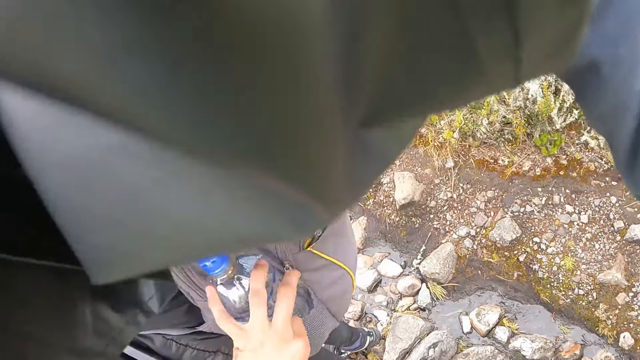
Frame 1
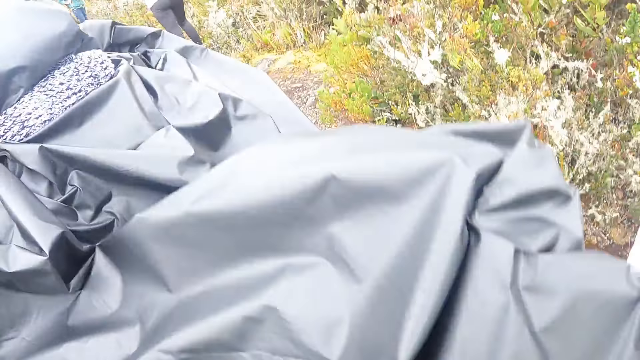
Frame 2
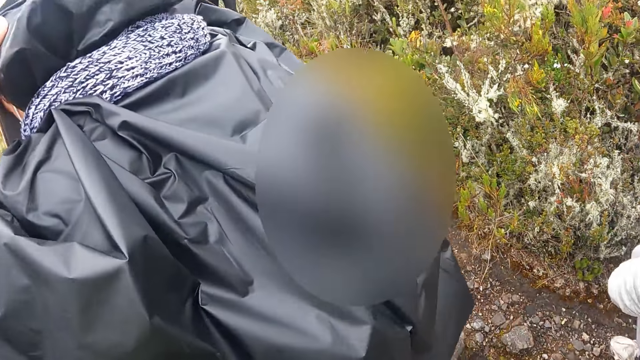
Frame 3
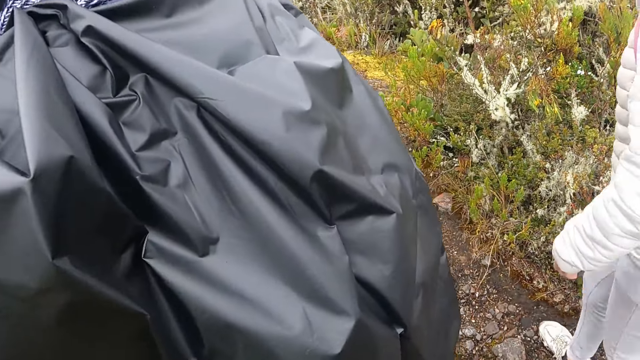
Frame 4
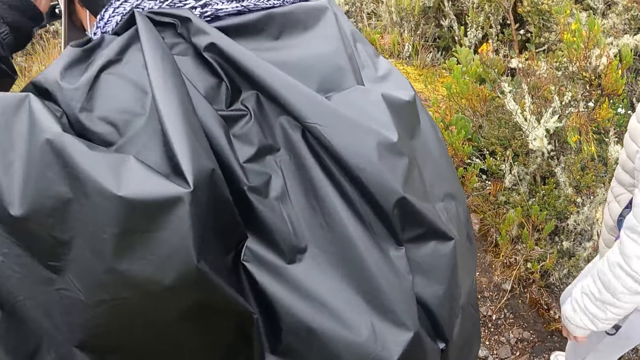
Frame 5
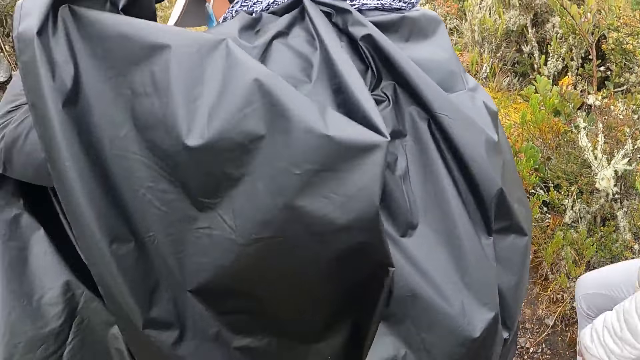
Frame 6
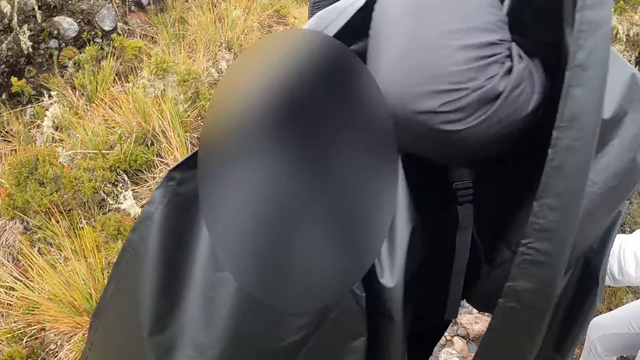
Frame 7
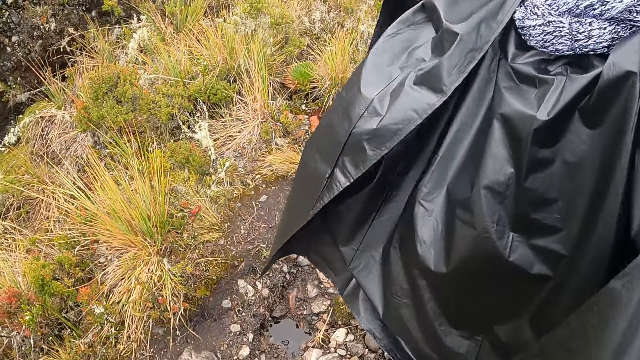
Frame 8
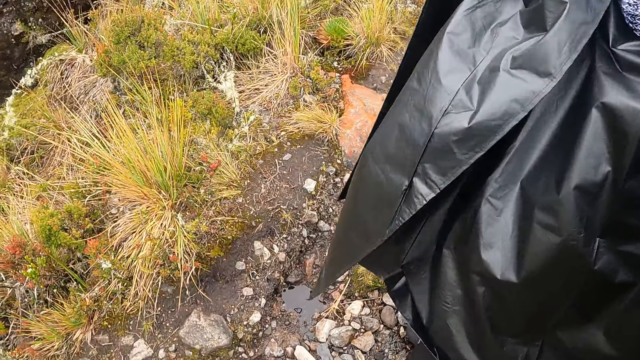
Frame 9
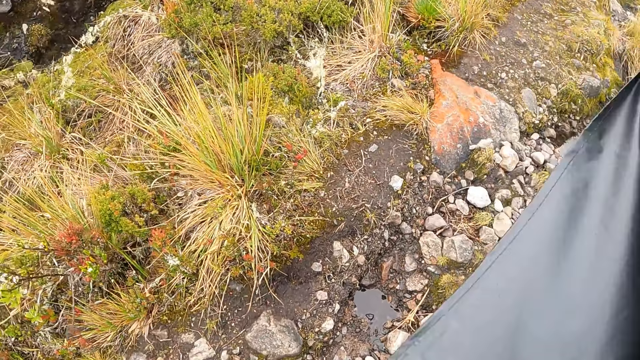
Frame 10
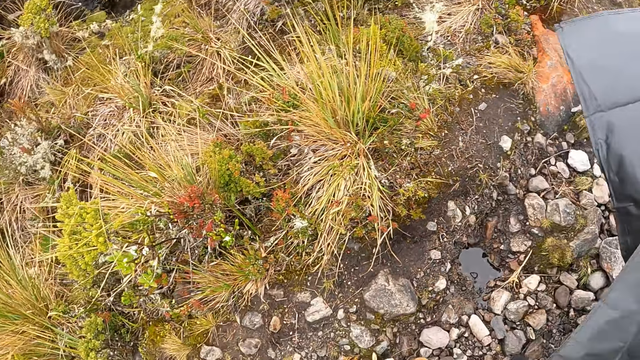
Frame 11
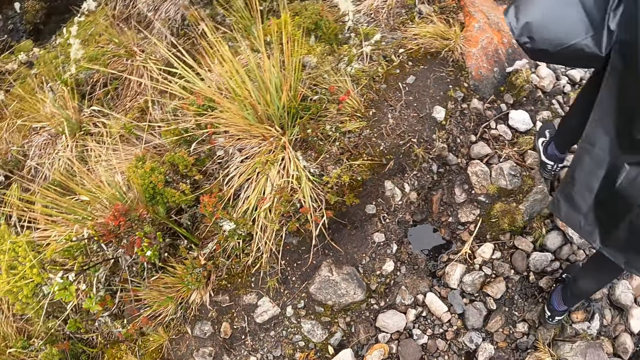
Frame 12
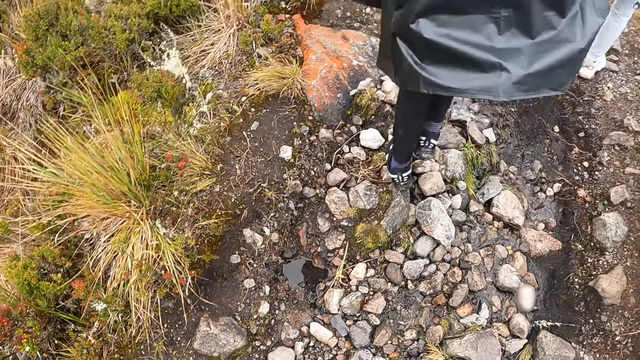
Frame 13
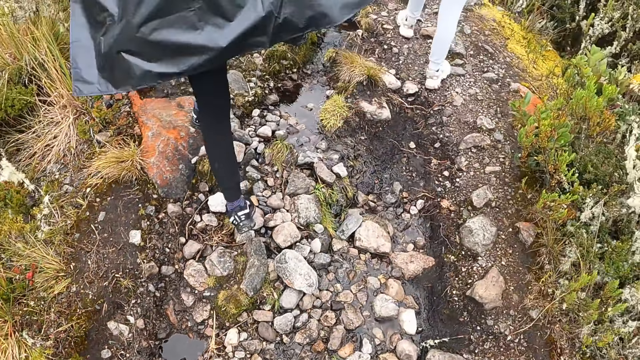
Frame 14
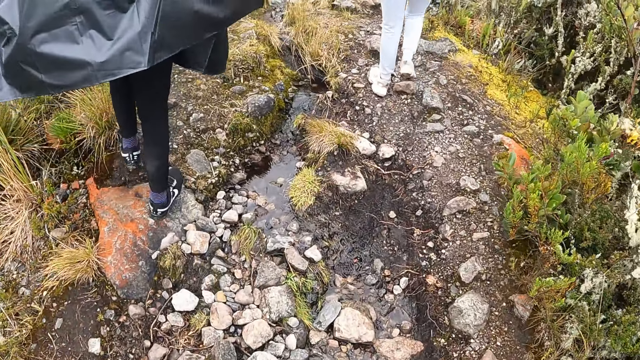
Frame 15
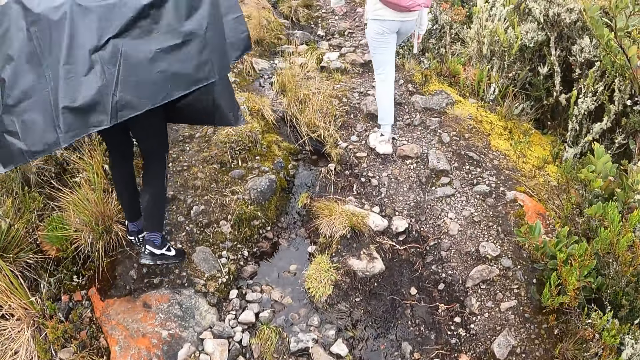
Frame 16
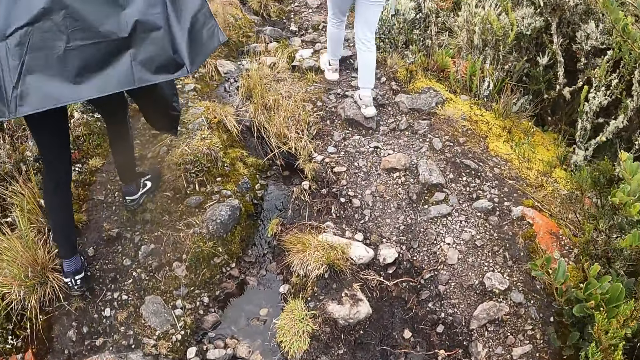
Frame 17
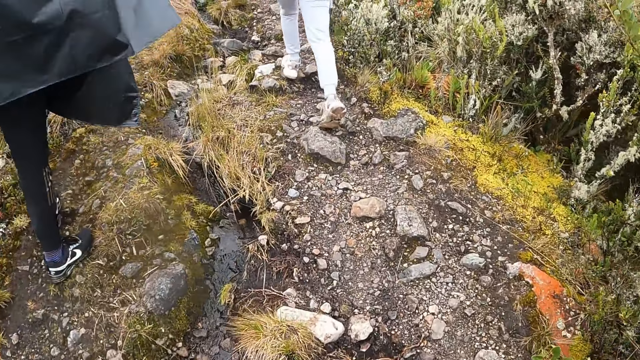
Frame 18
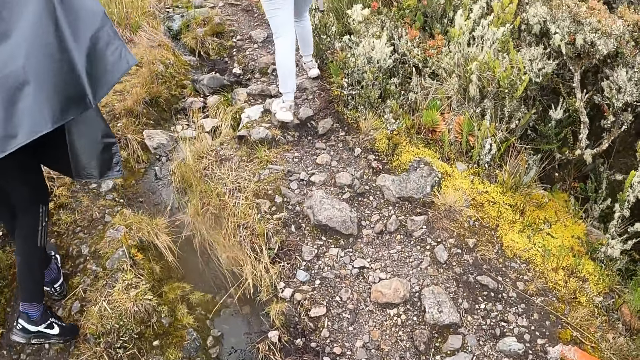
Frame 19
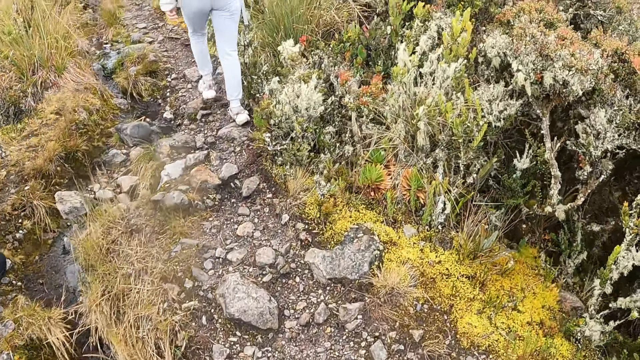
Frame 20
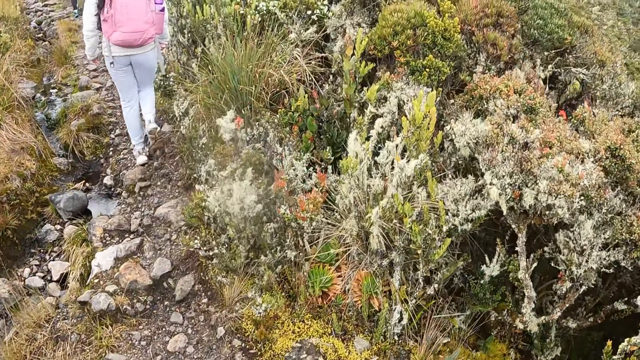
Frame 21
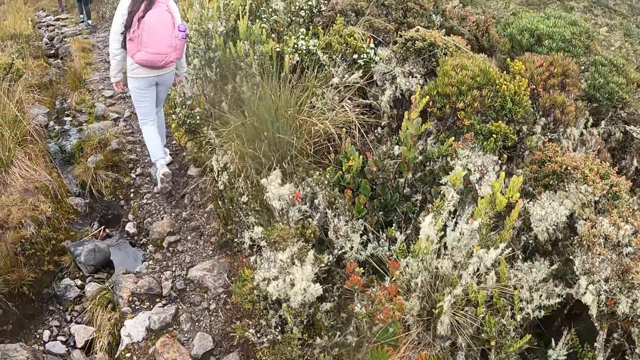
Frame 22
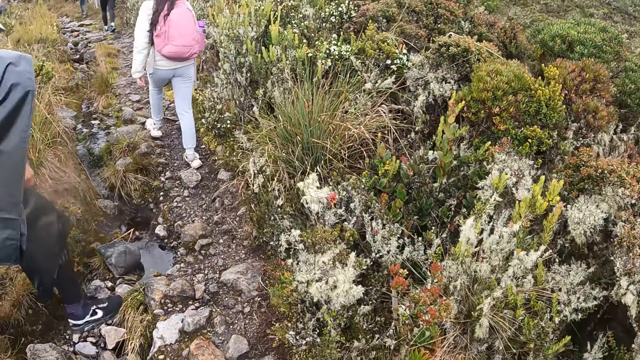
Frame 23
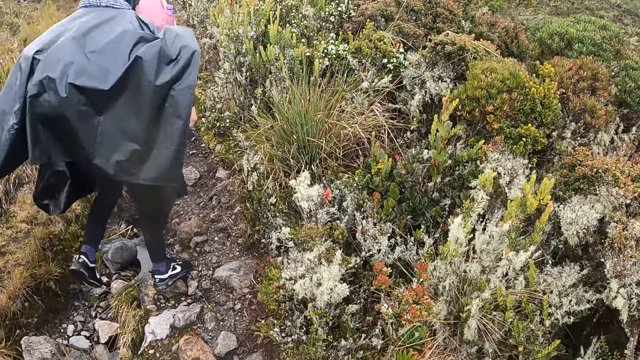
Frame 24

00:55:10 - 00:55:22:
The camera wearer drops the raincoat with her right hand. She looks around. A person walks around. The camera wearer walks around.

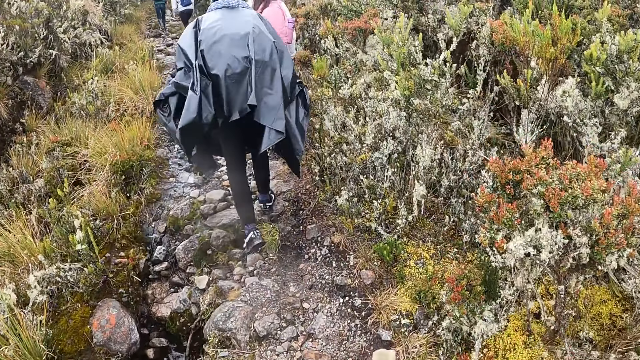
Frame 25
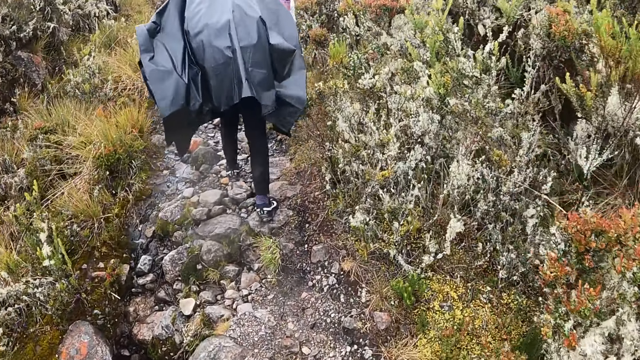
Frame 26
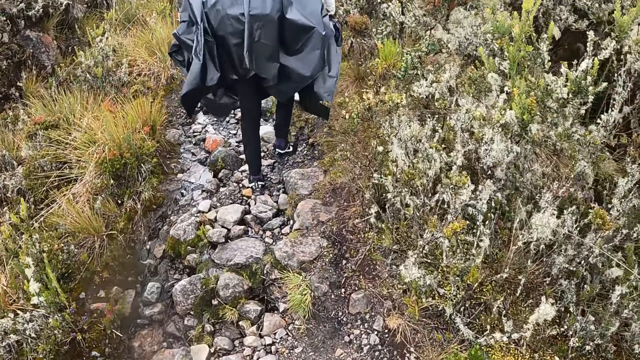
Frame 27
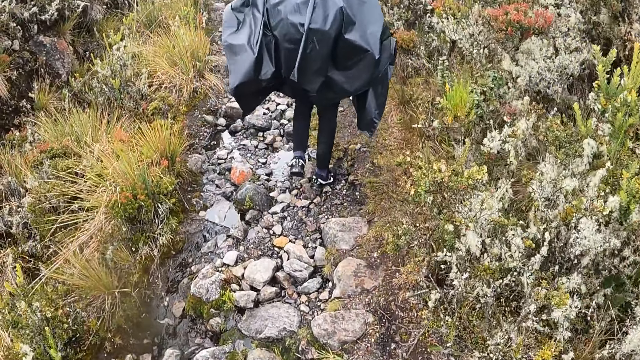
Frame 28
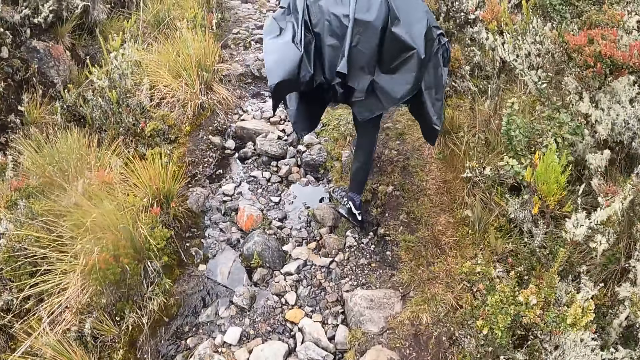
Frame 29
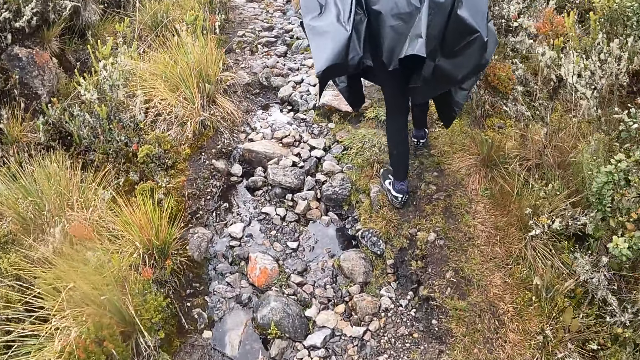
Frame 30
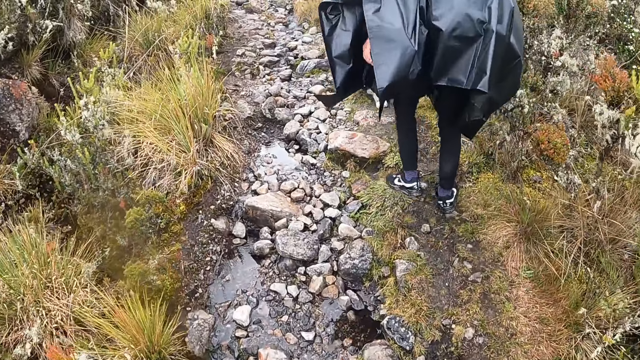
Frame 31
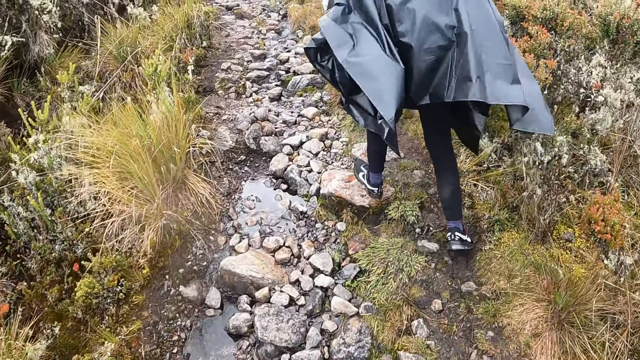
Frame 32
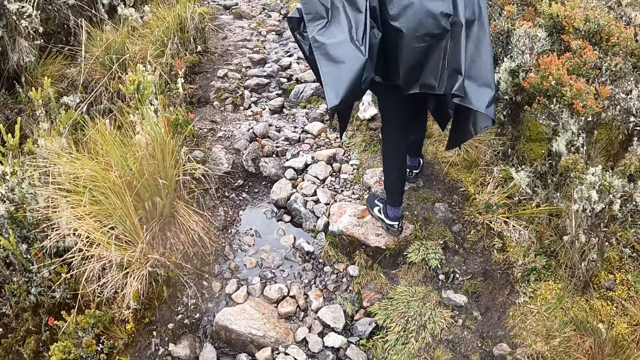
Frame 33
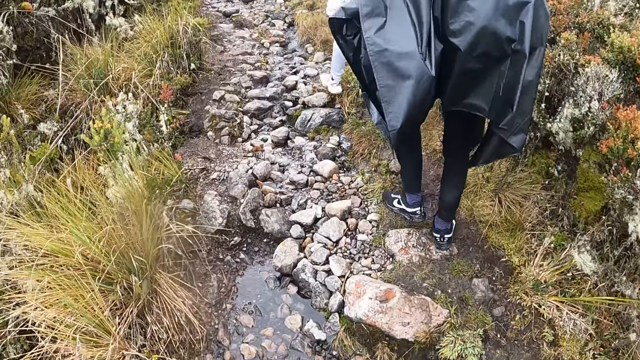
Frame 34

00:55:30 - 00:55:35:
The camera wearer raises the bone in her right hand.

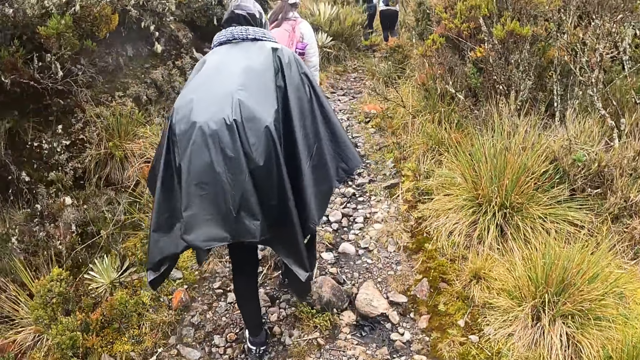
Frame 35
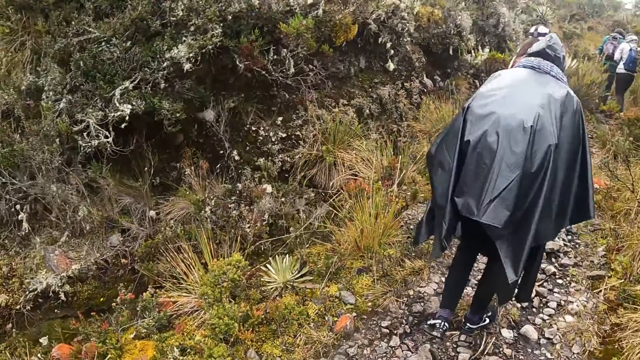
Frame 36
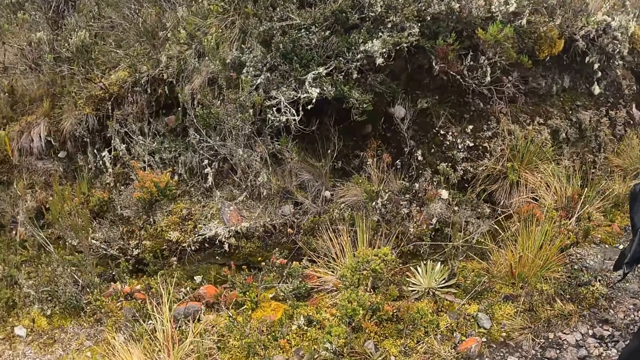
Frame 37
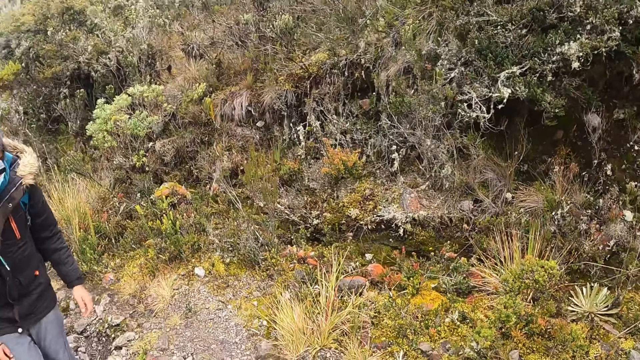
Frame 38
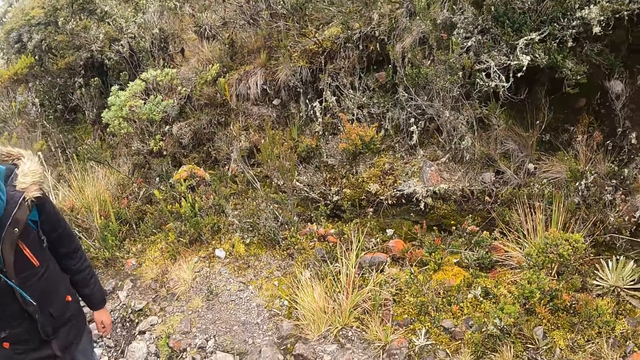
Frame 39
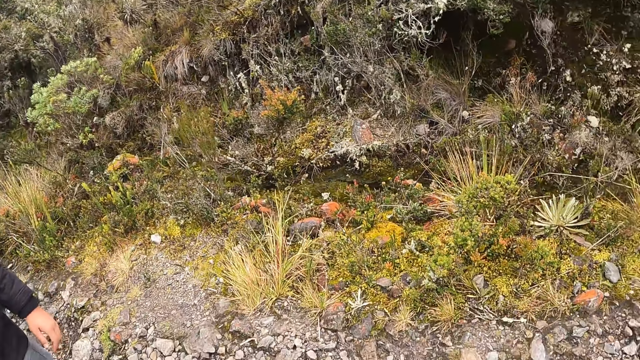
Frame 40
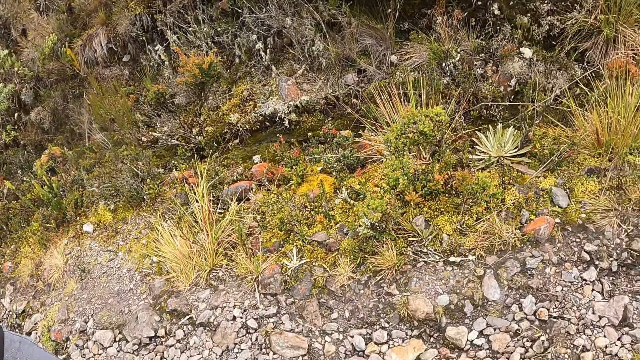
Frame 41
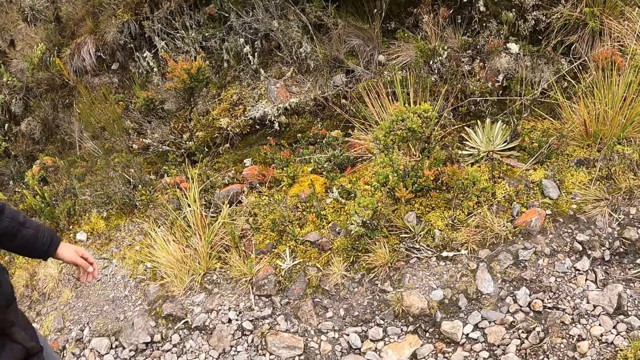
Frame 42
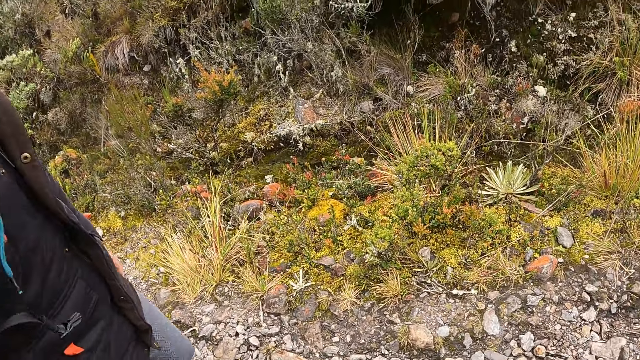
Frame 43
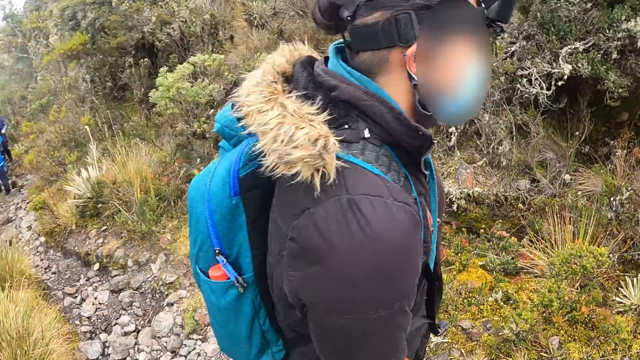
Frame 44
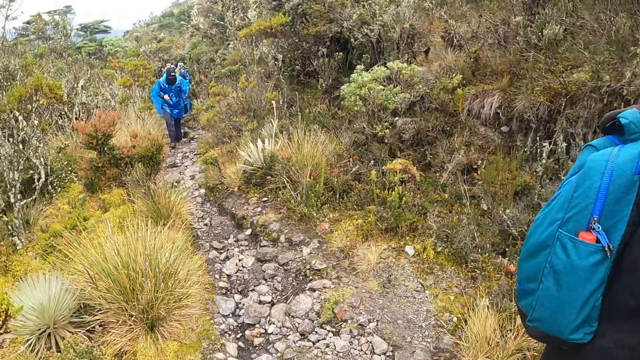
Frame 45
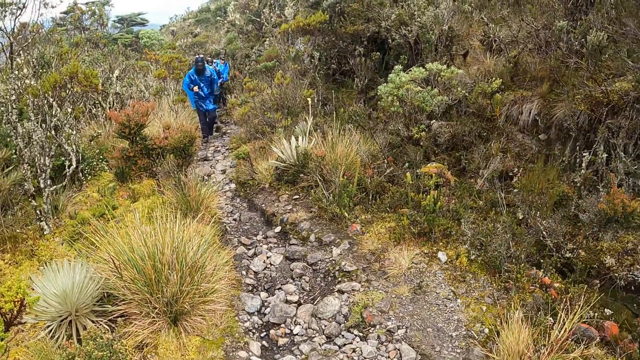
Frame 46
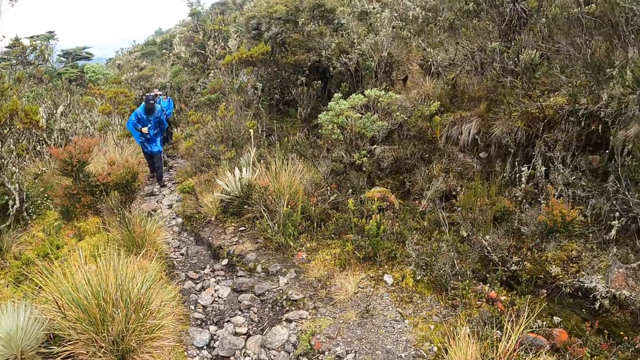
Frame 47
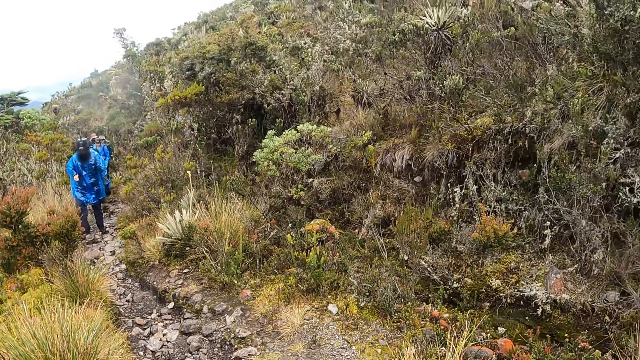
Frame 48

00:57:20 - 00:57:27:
The camera wearer looks around.
